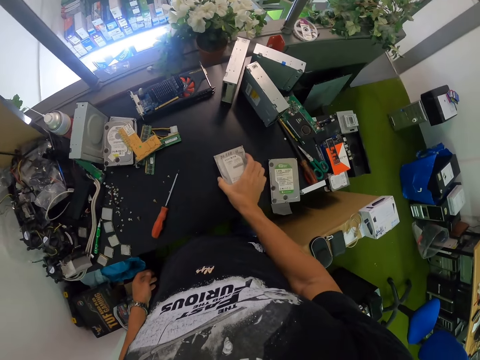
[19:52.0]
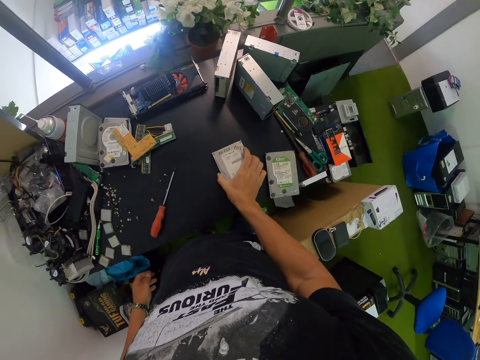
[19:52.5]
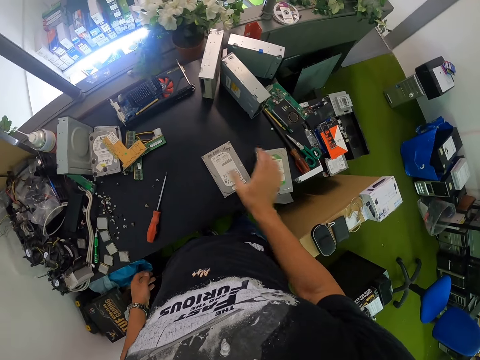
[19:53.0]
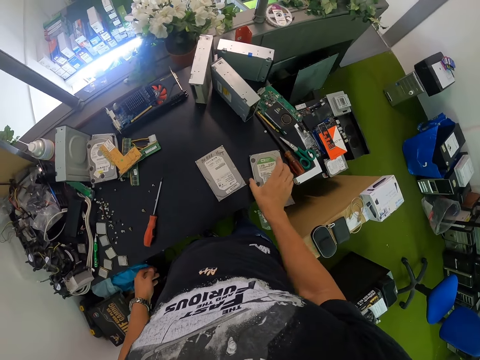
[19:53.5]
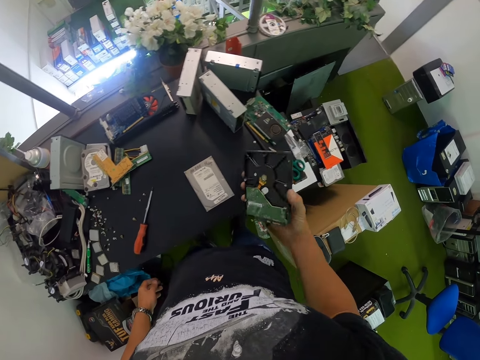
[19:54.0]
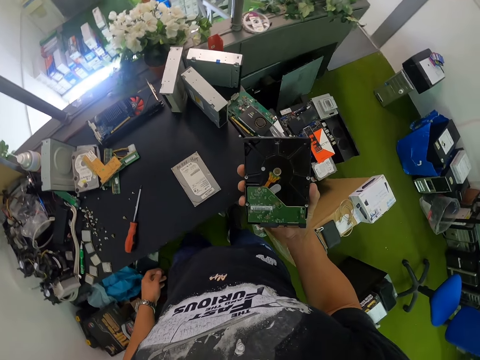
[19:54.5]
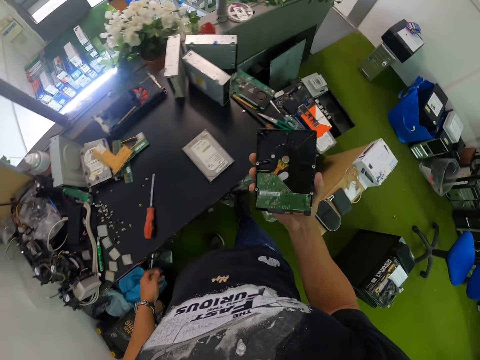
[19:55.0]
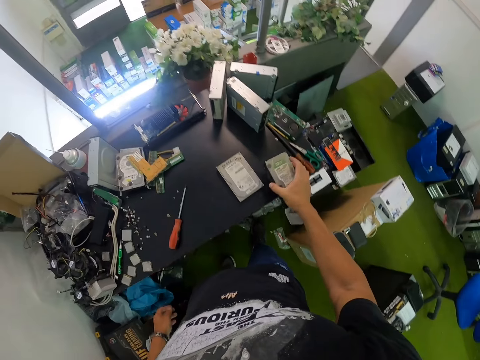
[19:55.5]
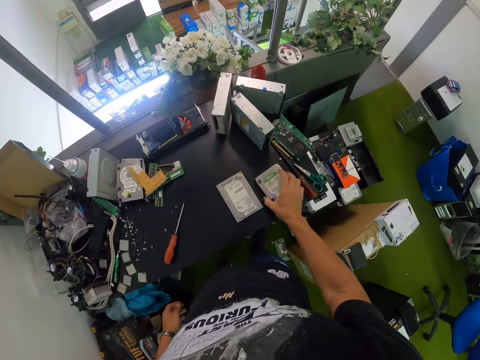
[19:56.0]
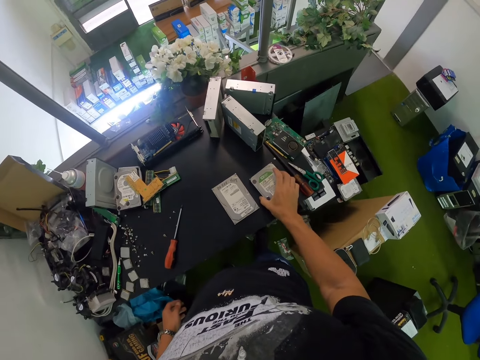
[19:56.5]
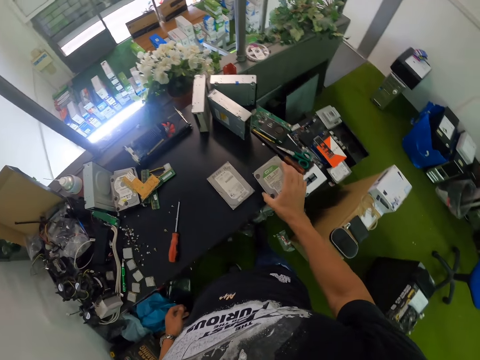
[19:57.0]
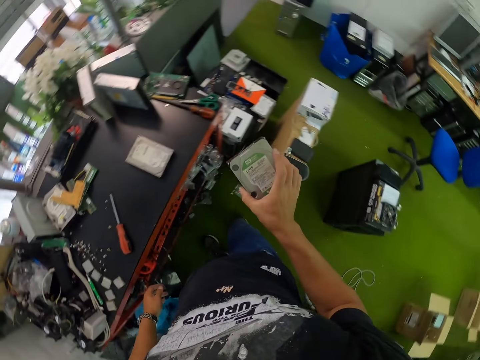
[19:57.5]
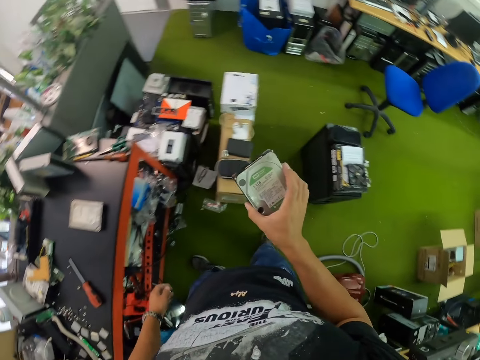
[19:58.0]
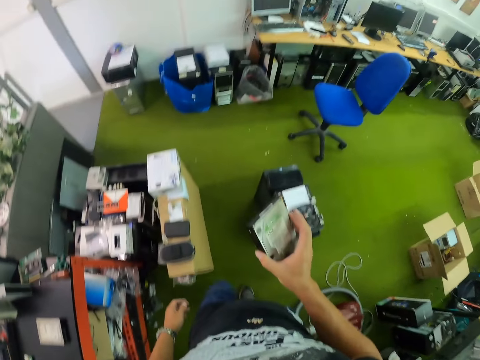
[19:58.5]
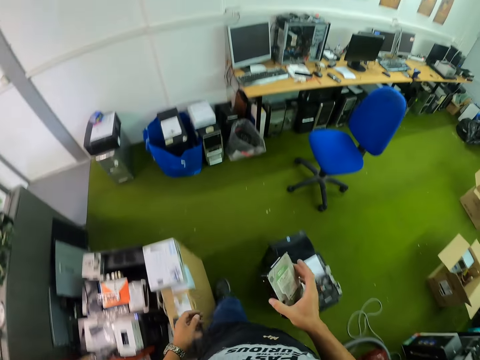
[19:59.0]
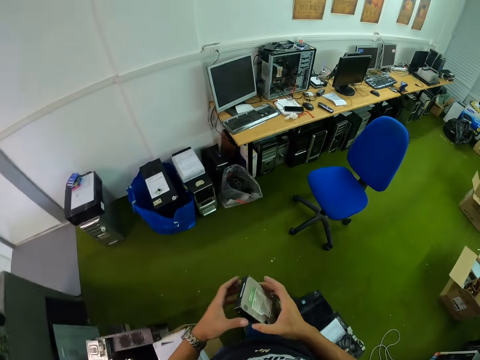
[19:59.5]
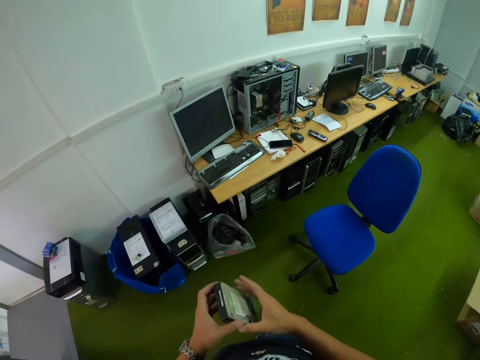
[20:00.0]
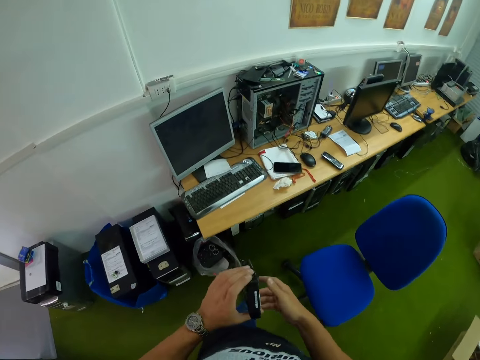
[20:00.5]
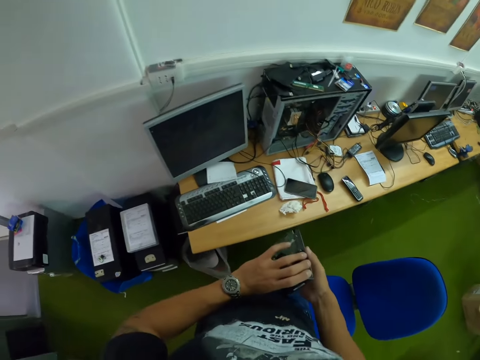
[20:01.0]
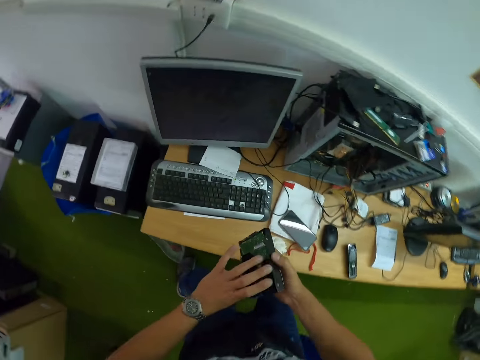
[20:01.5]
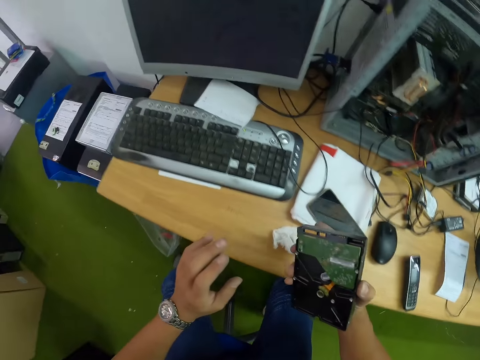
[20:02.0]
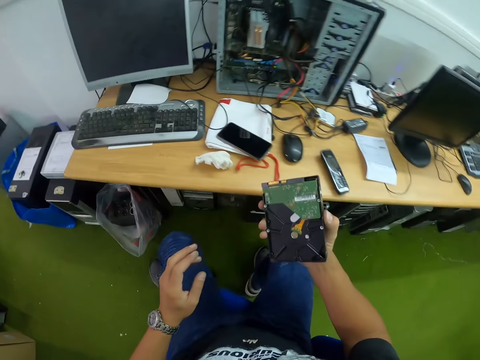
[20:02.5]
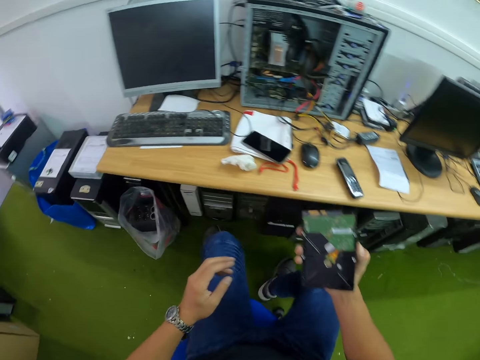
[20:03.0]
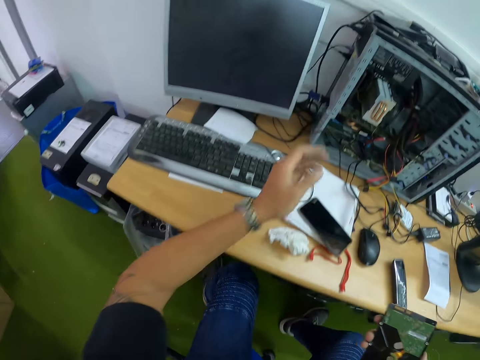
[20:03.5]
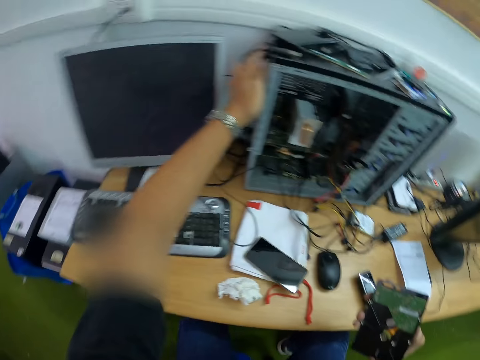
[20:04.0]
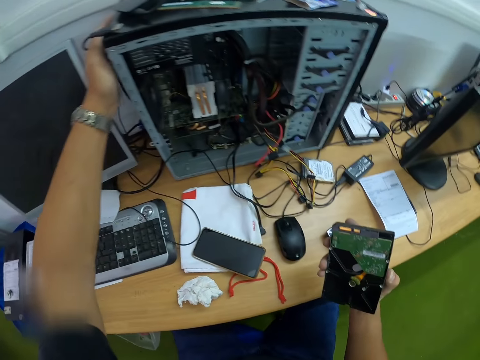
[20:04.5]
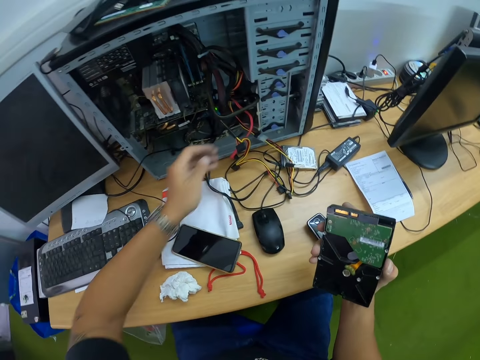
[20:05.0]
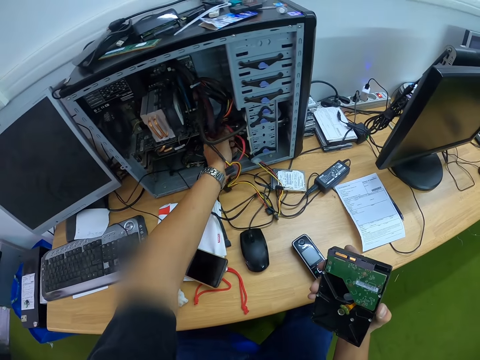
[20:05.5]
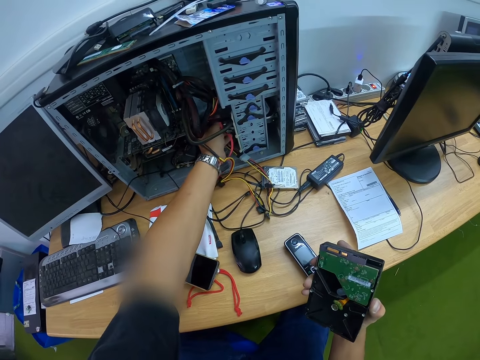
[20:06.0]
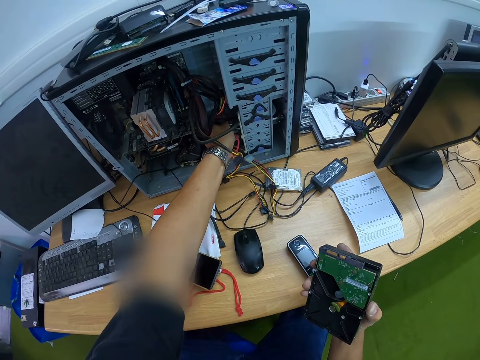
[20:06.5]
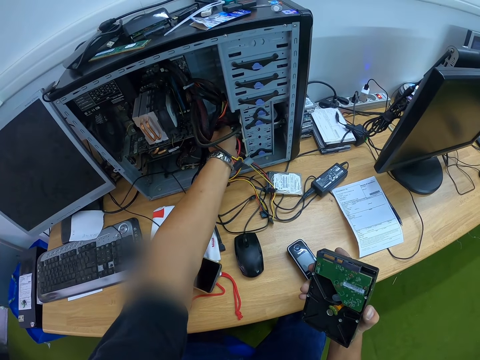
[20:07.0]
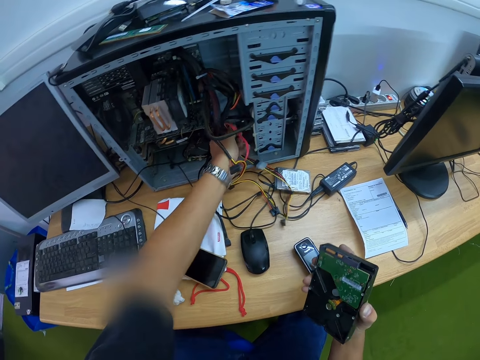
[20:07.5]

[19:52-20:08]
The camera wearer drops the hard disk drive on the table with his right hand. He picks up the hard disk drive from the table with his right hand. He looks at the hard drive. He drops the hard disk drive on the table with his right hand. He picks up the hard disk drive from the table with his right hand. He walks across the room. He holds the hard disk drive with both hands. He holds the hard disk drive with his right hand. He sits down. He puts off a CPU with his left hand. He pulls out a wire from the CPU with his left hand. He touches the cables in the CPU.

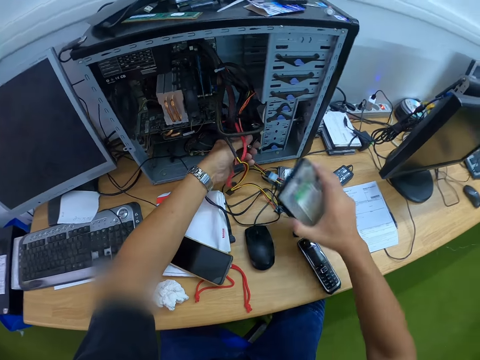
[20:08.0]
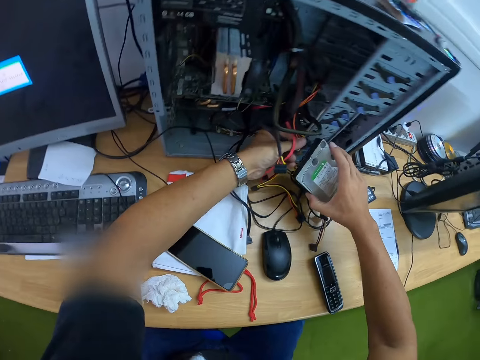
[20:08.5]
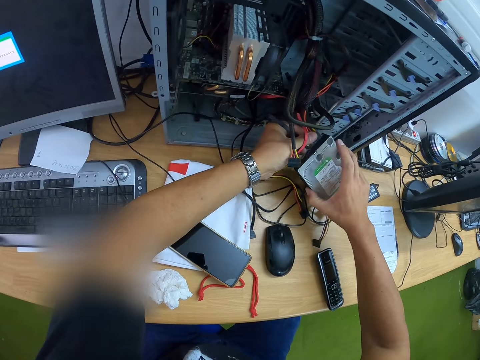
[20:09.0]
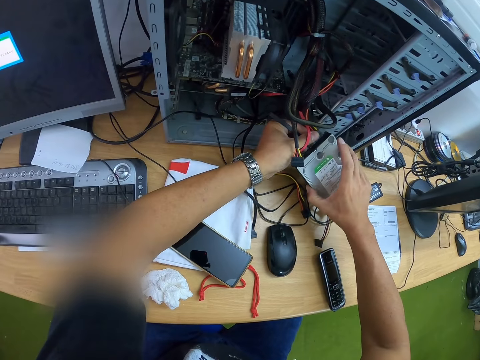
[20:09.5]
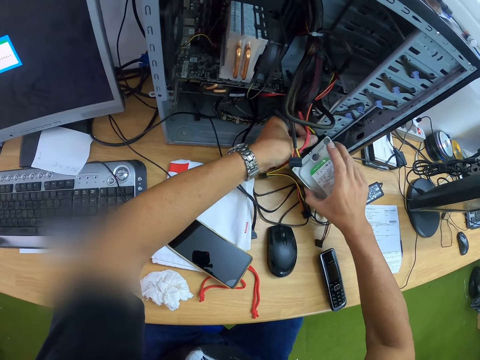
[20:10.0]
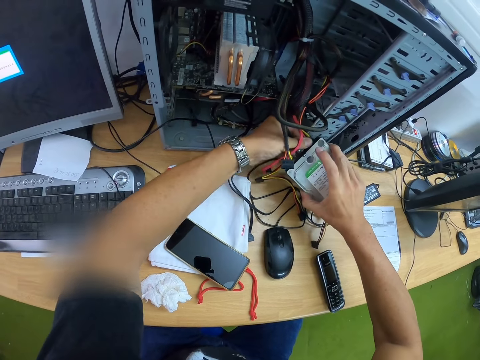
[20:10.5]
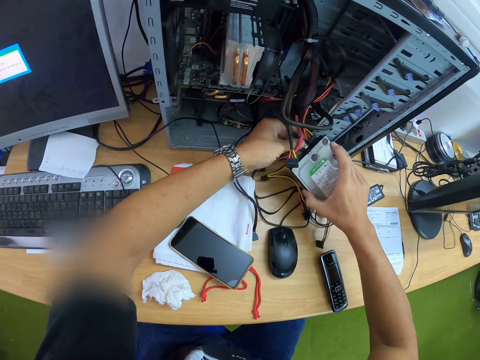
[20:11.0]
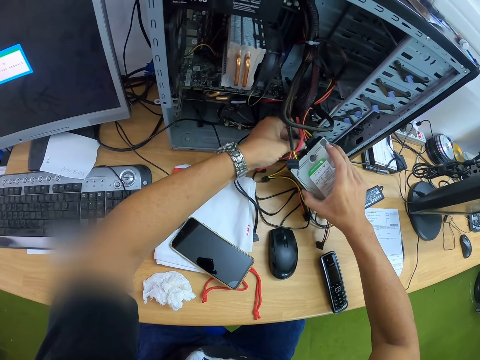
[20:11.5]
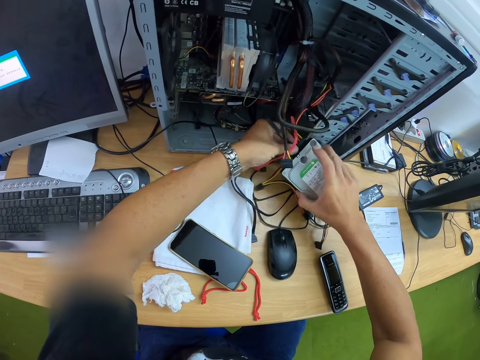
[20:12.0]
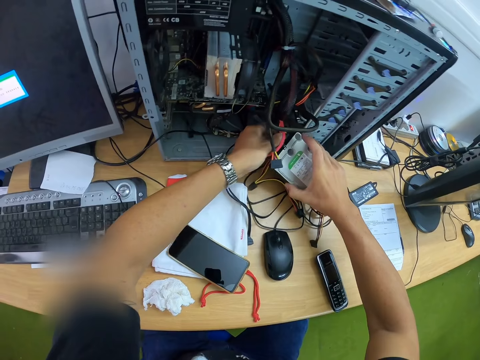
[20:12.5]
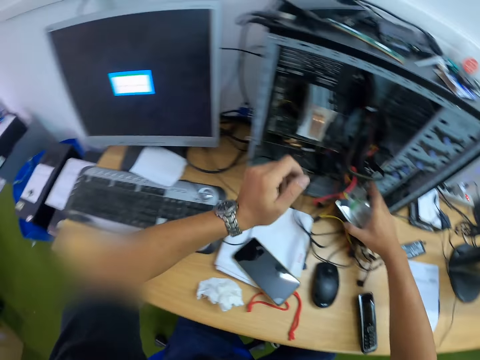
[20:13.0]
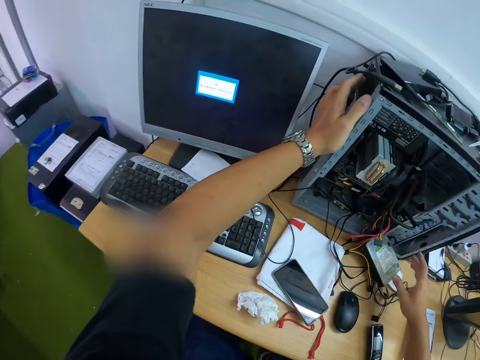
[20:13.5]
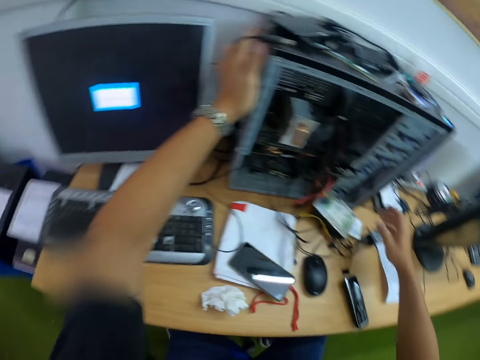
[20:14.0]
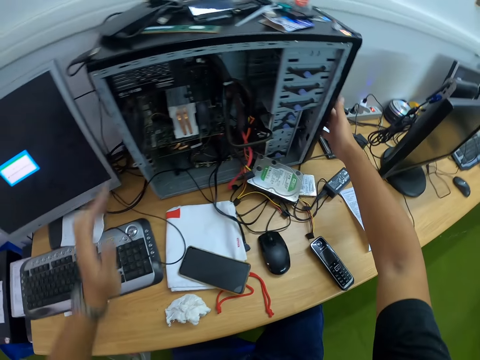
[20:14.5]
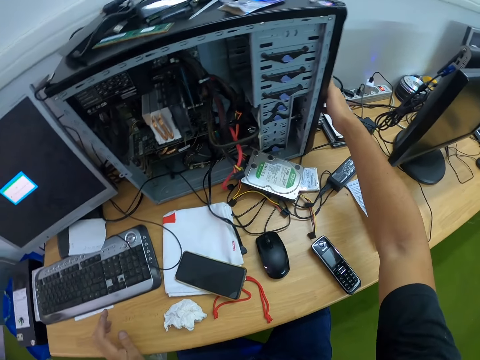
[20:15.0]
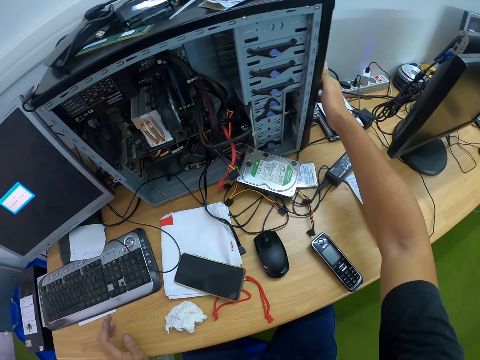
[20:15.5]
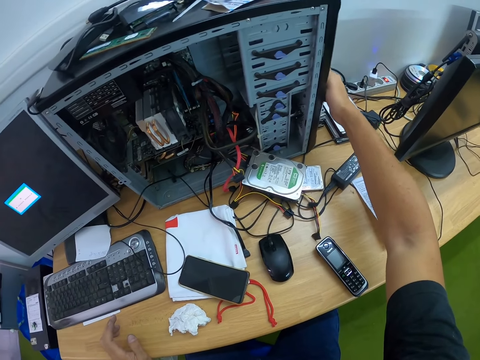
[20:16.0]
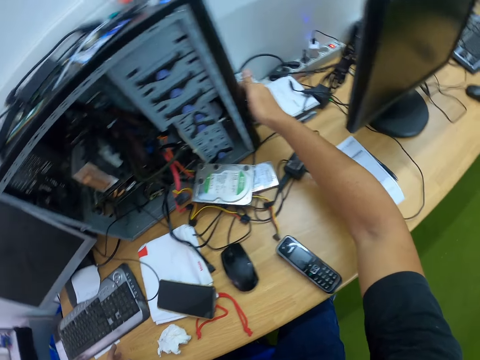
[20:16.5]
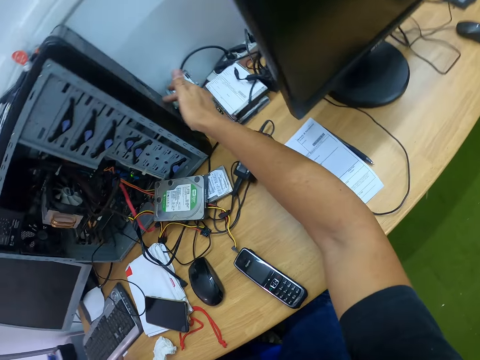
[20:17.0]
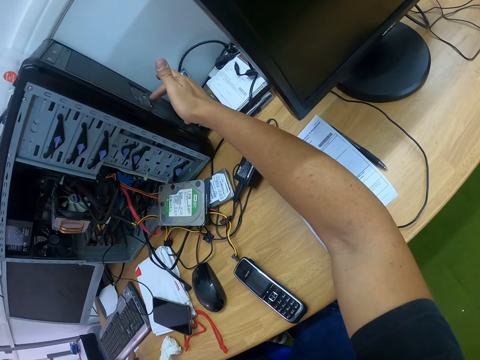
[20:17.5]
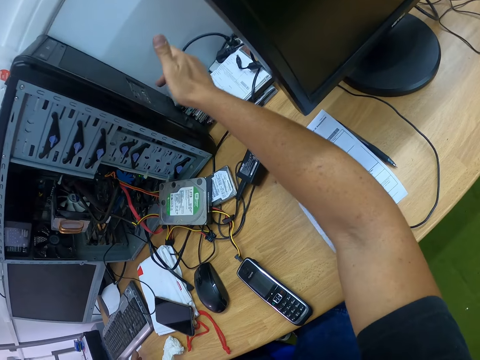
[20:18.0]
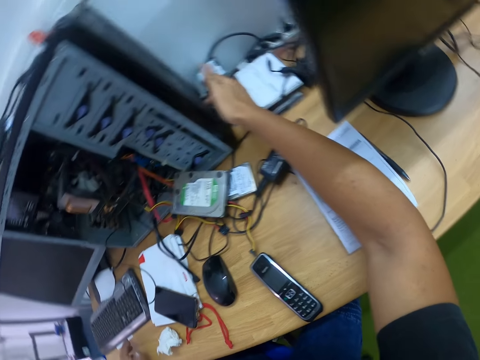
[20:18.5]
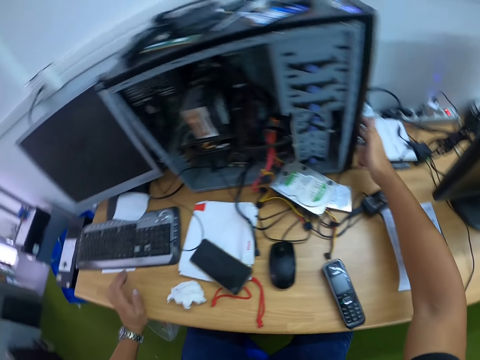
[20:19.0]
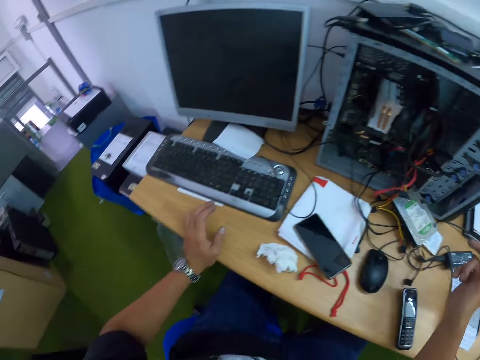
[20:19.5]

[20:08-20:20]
The camera wearer connects the wire to the hard disk drive in his right hand. He drops the disk drive on the desk with his right hand. He puts on the CPU with his left hand. He presses the button on the CPU. He presses the button on the CPU again. He operates the connectors on the CPU with his right hand.
